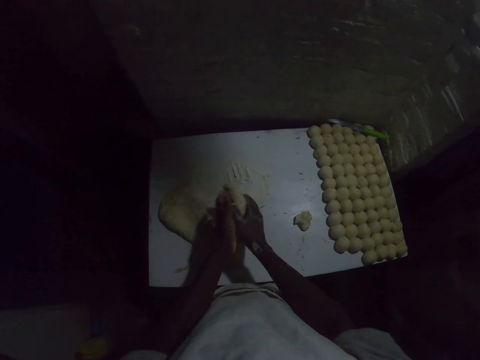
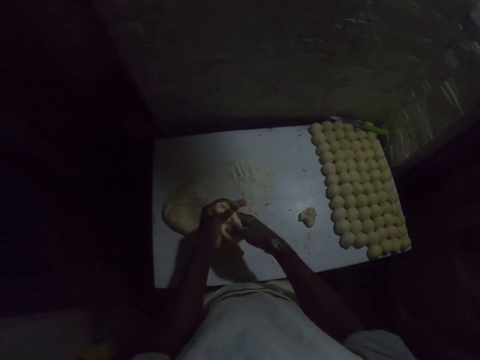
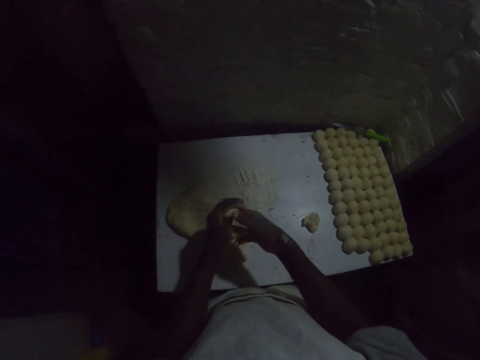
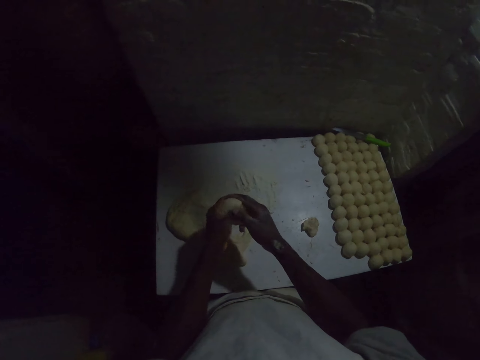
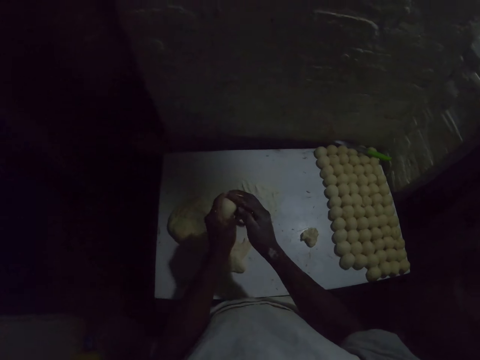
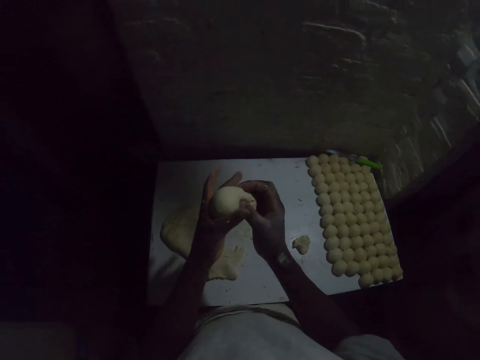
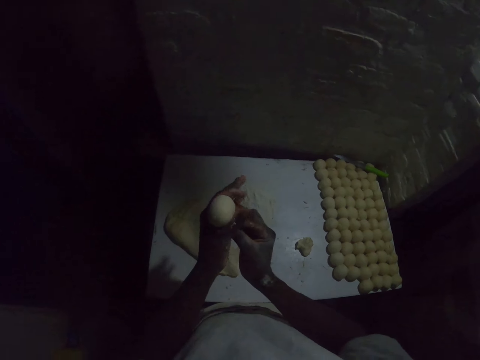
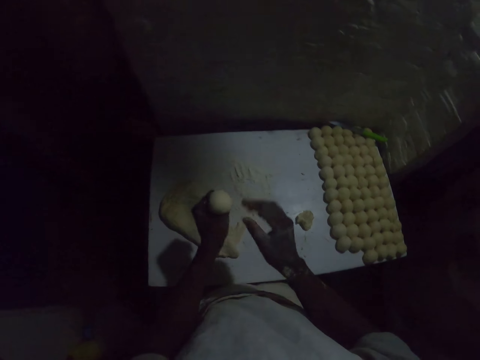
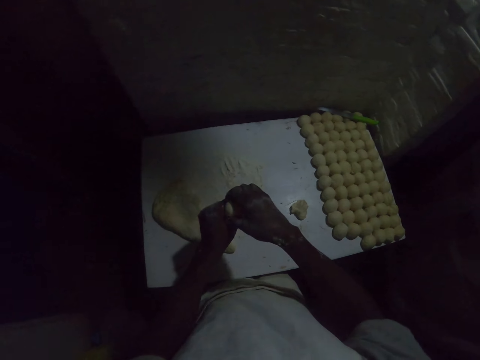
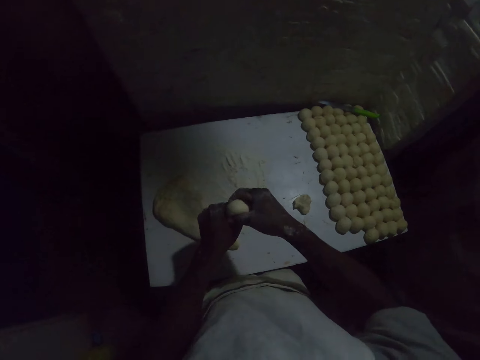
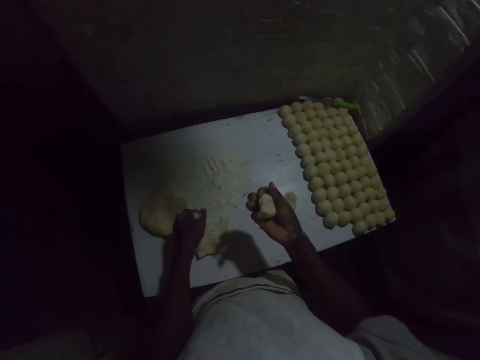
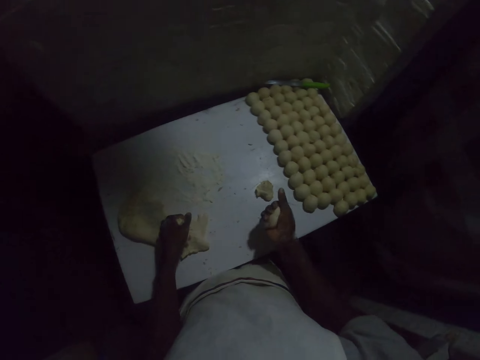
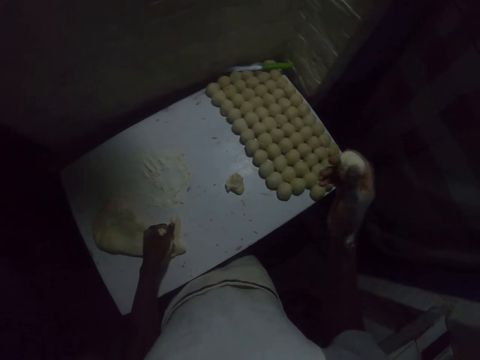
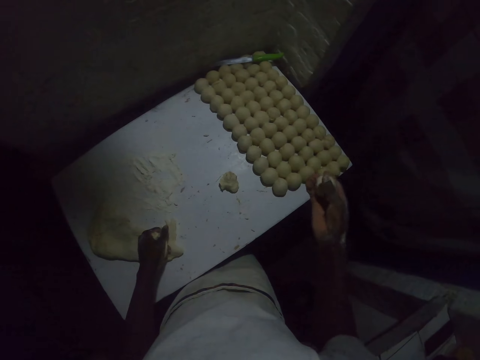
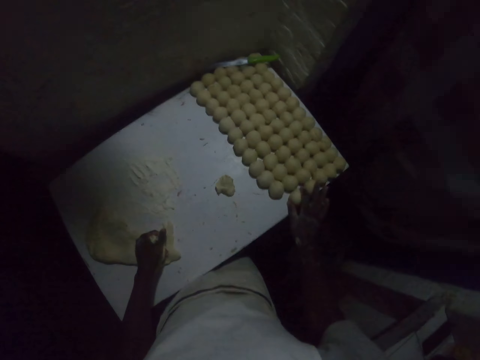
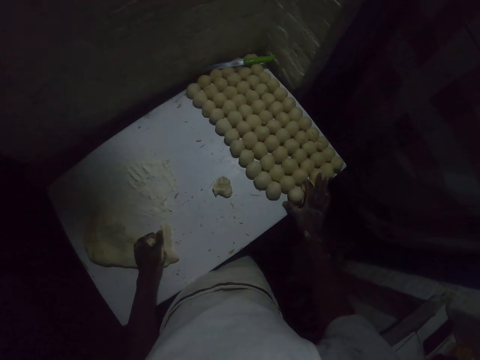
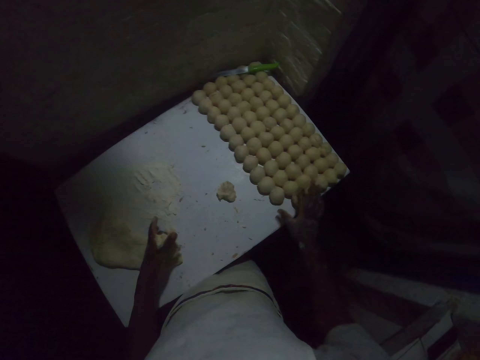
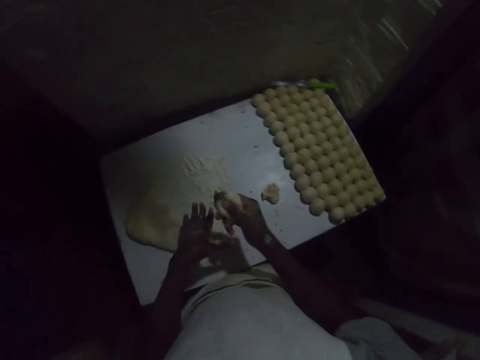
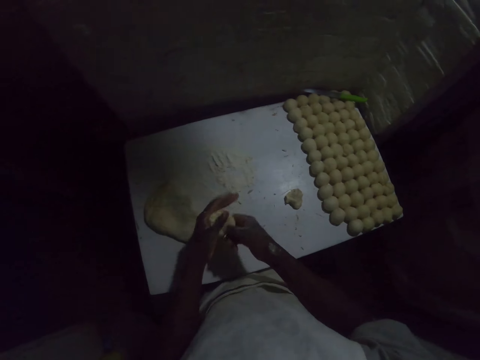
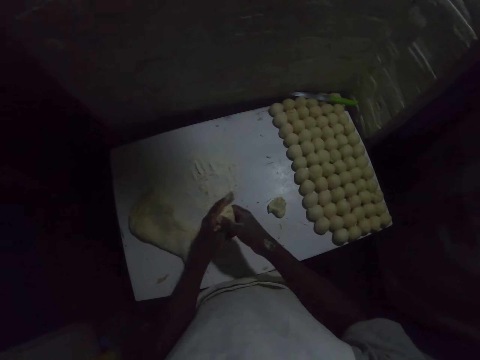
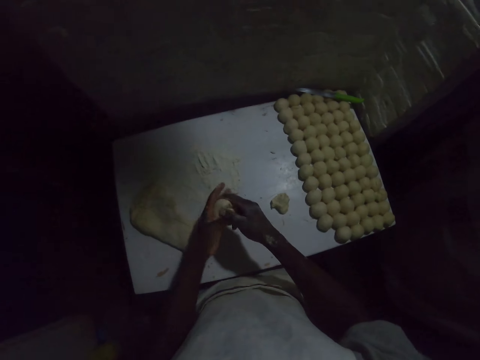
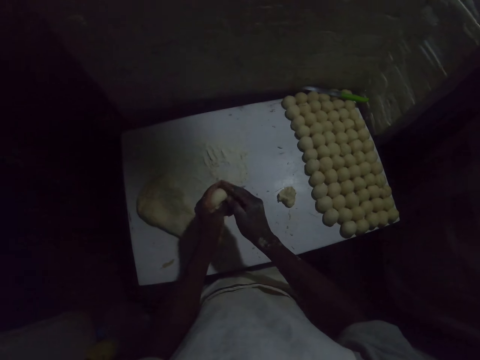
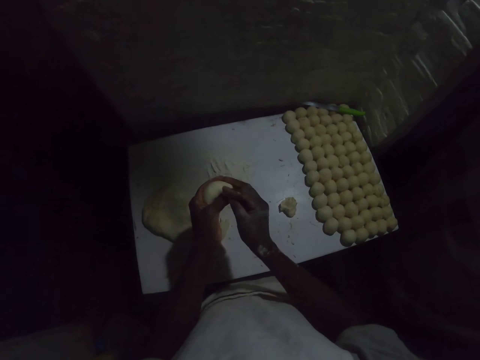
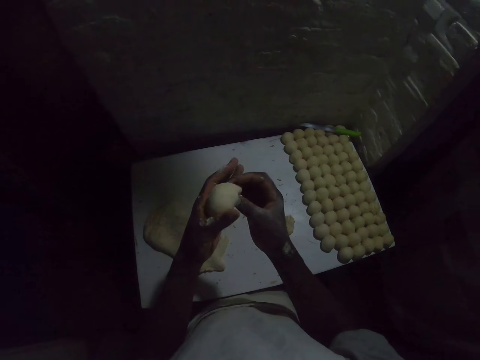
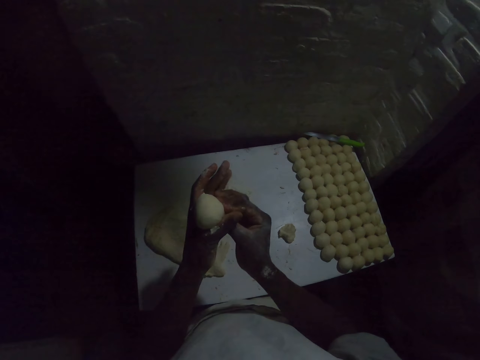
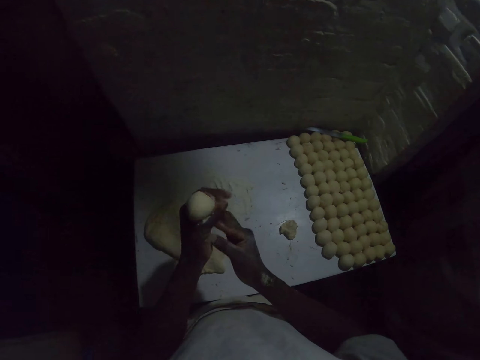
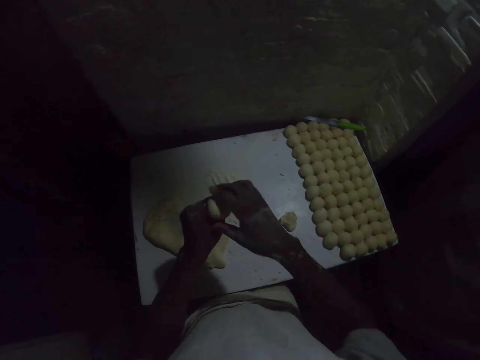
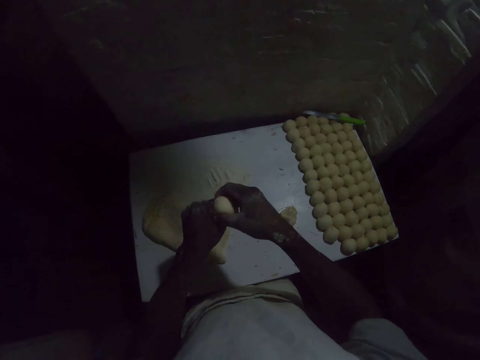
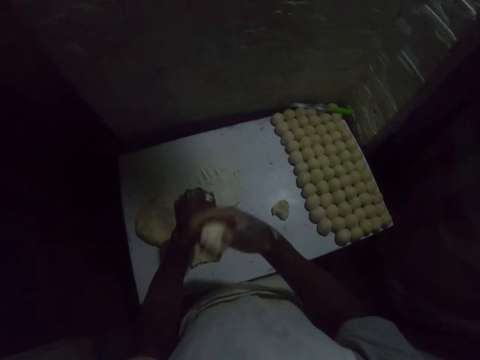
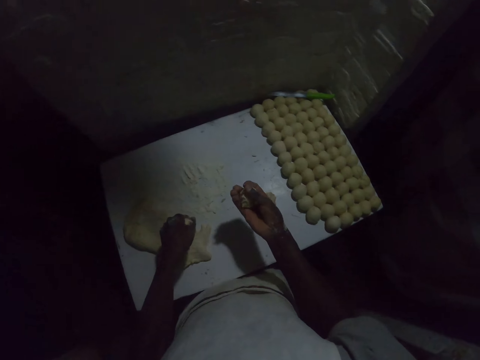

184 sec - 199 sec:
The camera wearer makes a ball from the dough. He puts down the dough on the table. He rolls the dough on his hands. He makes a ball from the dough.

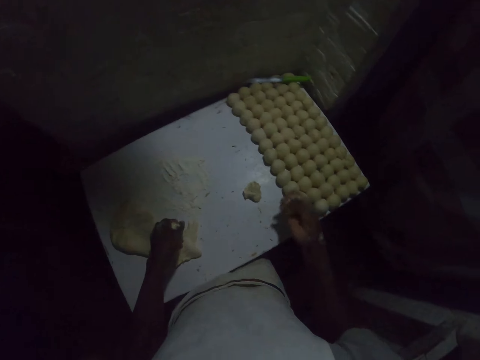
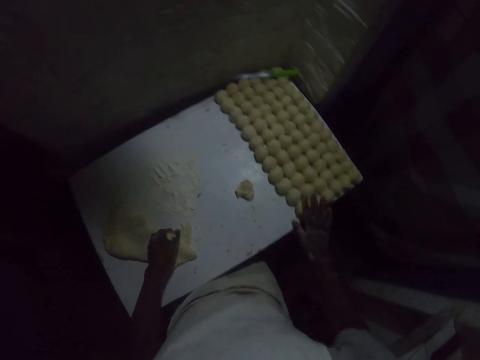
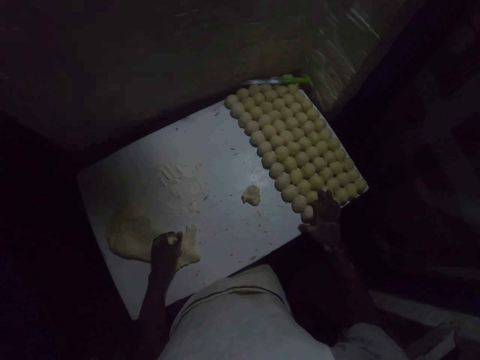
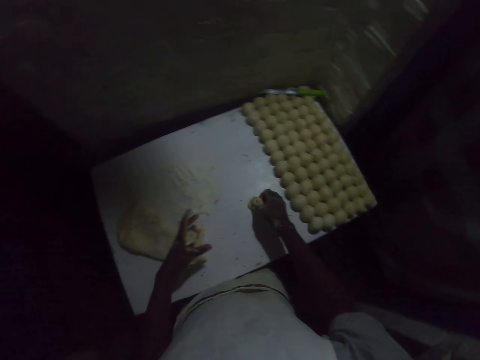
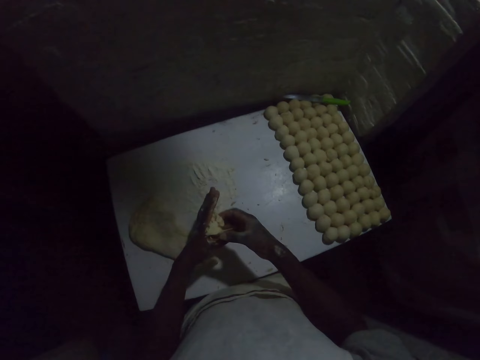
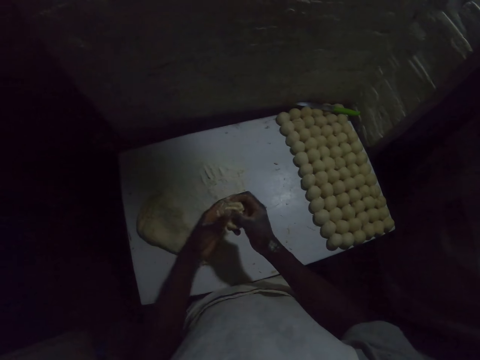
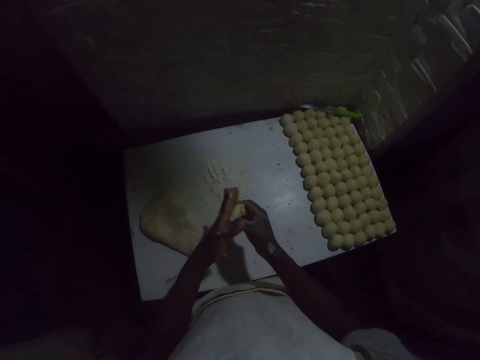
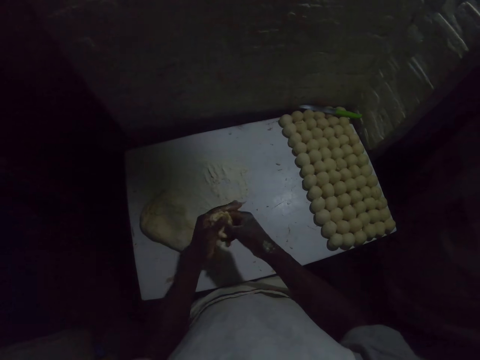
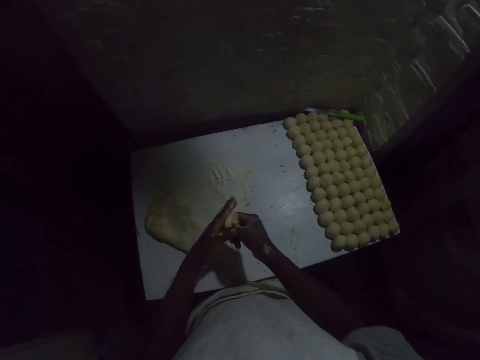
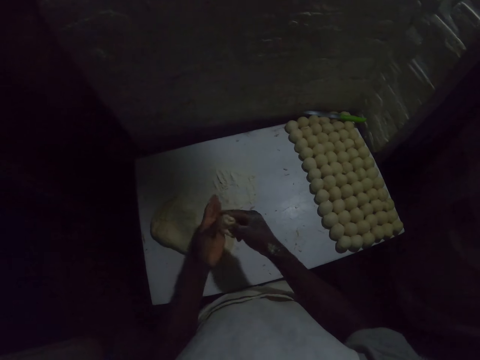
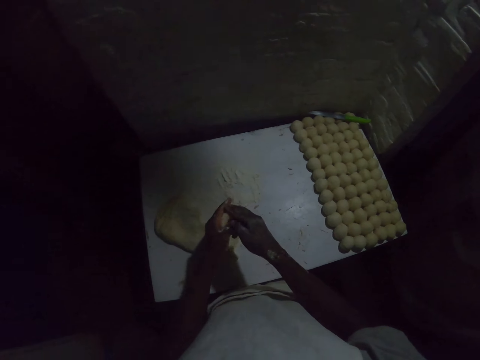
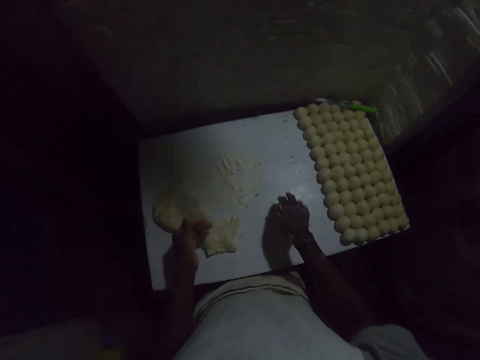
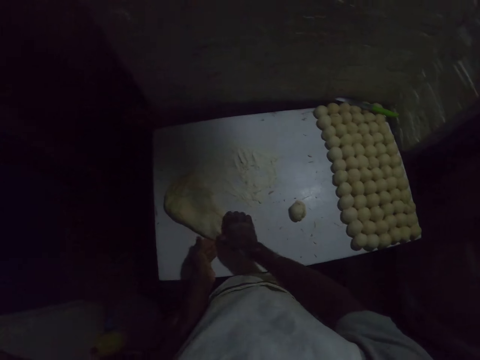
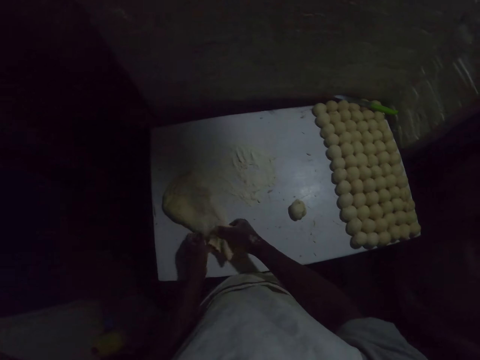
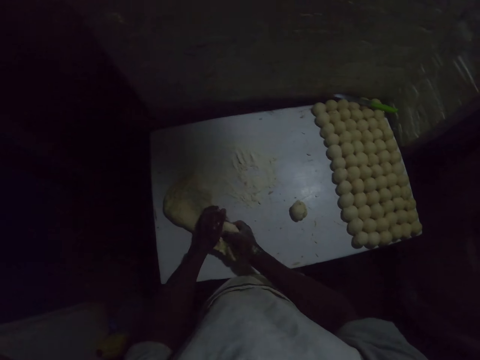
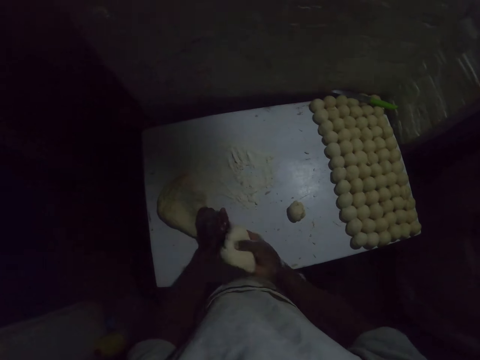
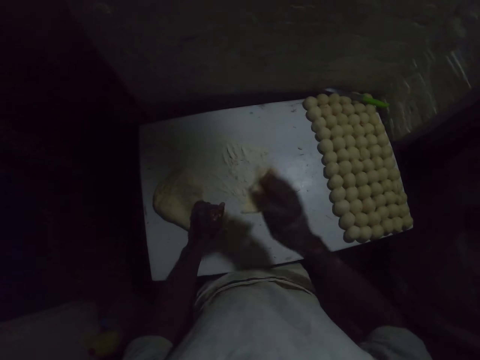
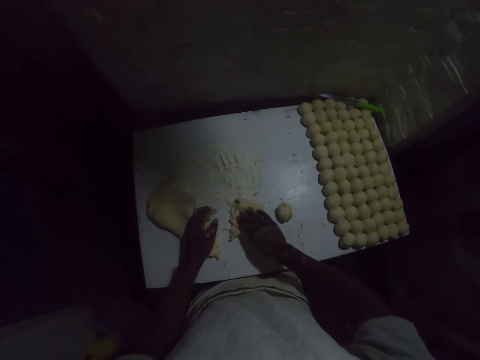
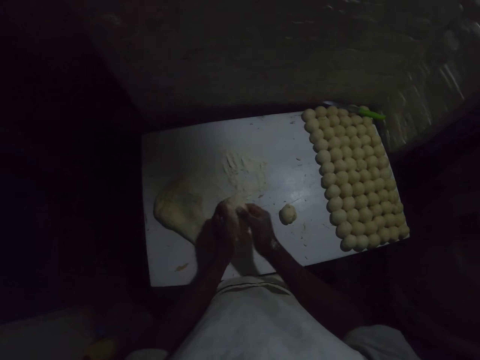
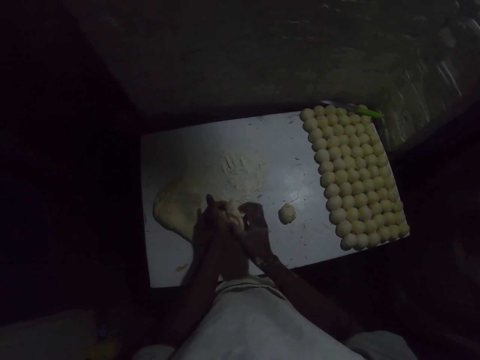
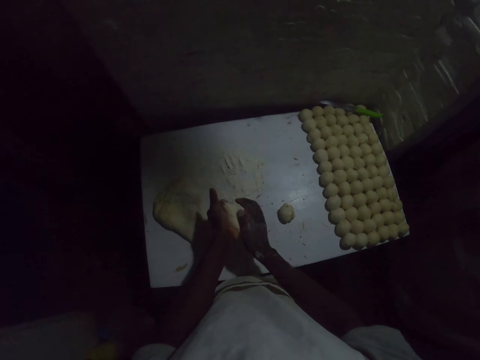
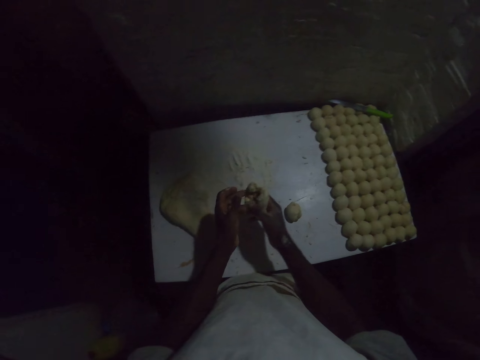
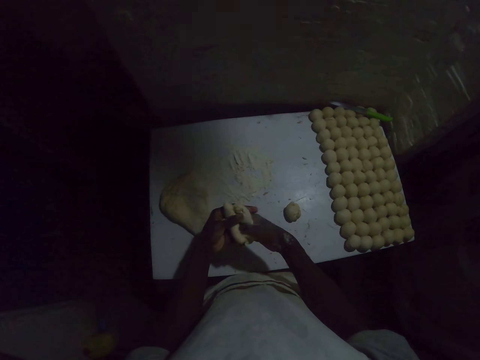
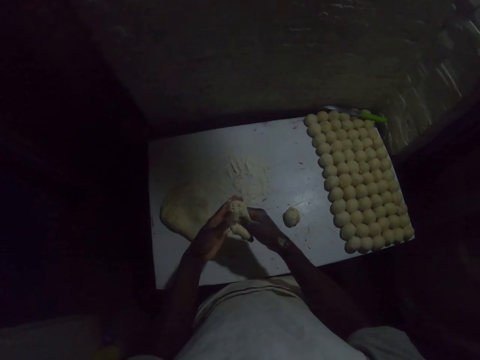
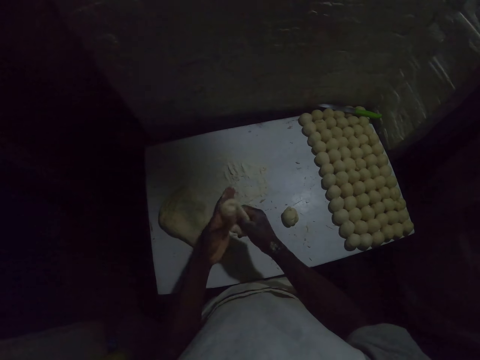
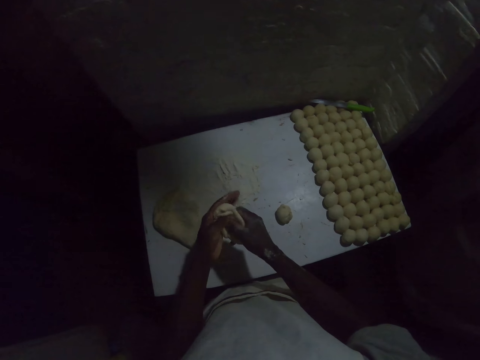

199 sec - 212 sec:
The camera wearer puts down the dough on the ground. He rolls the dough on his hands. He rolls it again. He puts down the dough on the table. He cuts the dough with the right hand. He puts down the dough on the table. He rolls the dough on his hands.
